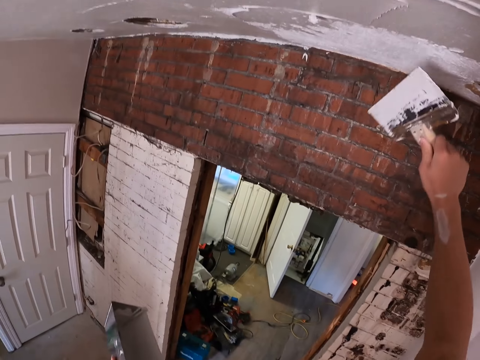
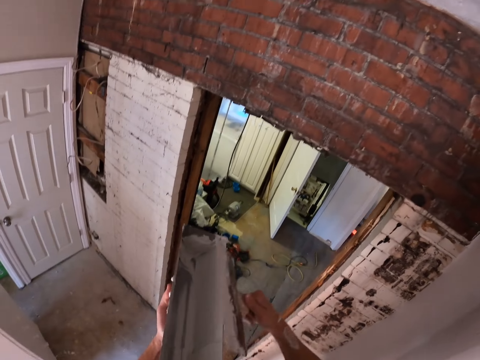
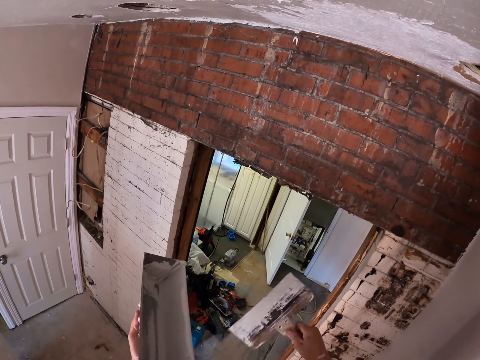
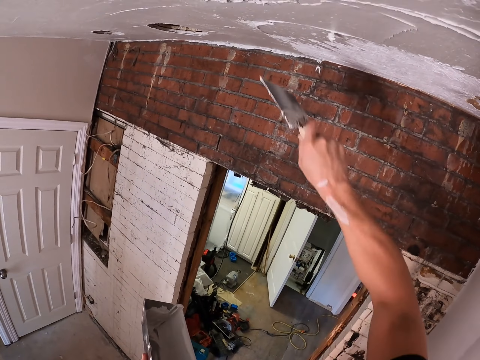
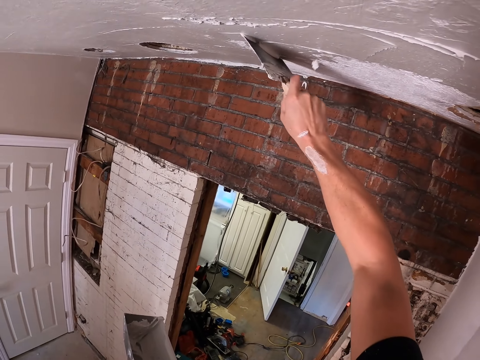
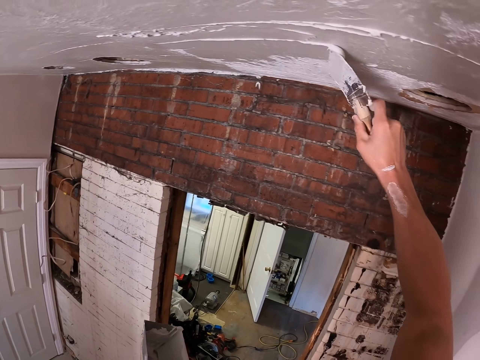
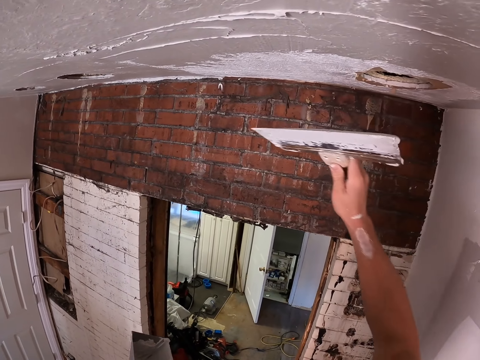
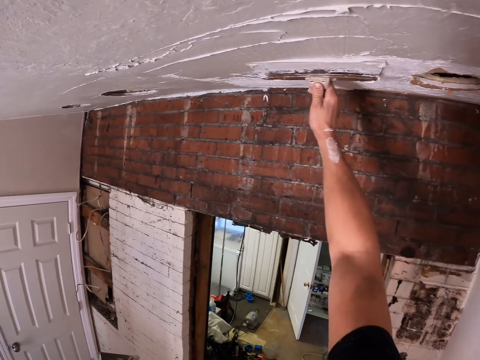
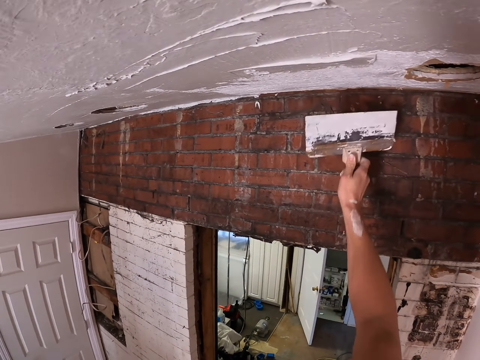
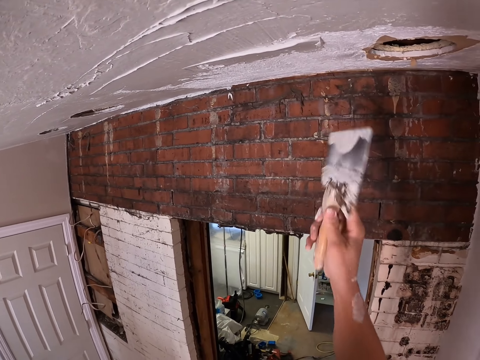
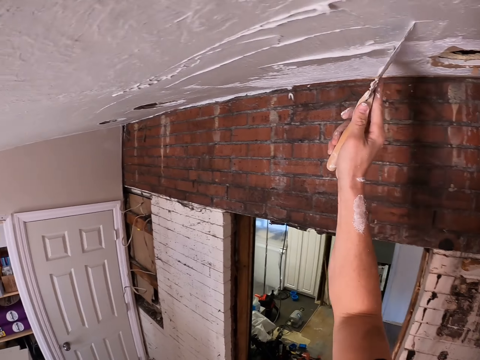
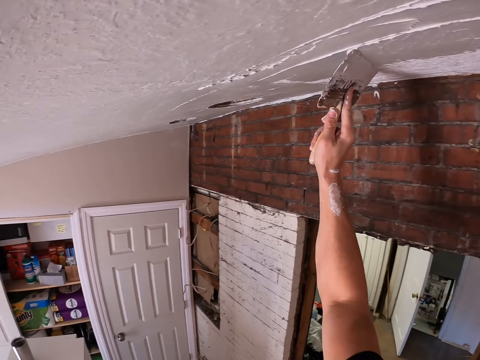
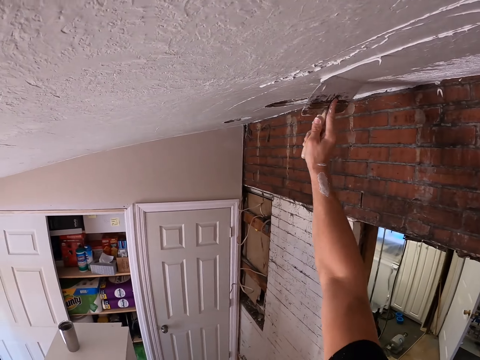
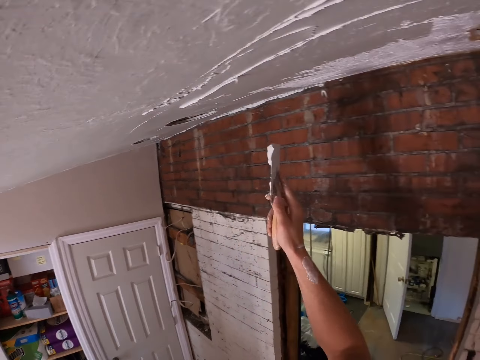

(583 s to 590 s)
The camera wearer wipes the scraper with the container. They plaster the ceiling with the scraper.

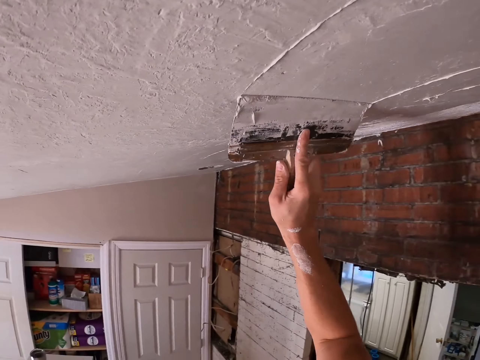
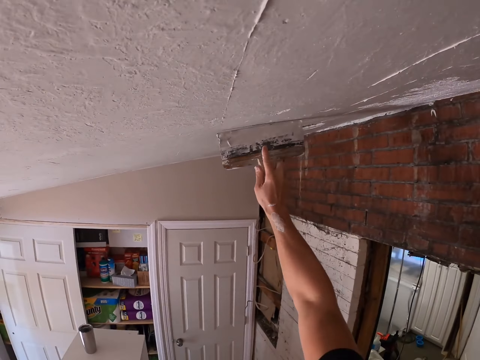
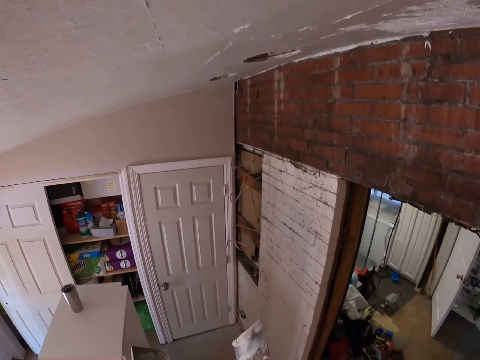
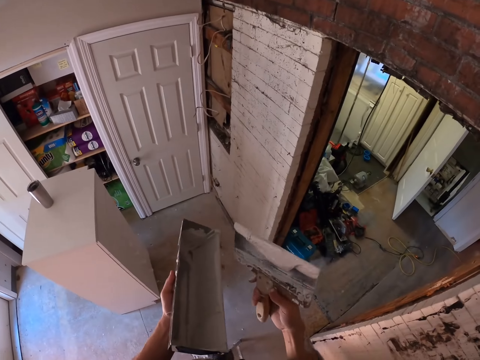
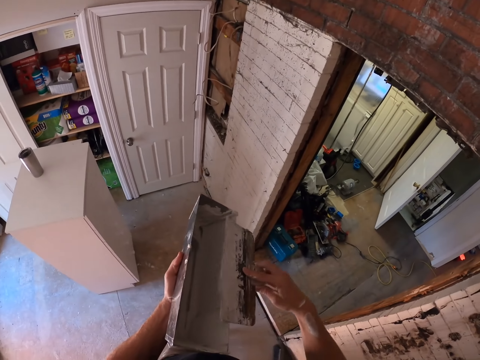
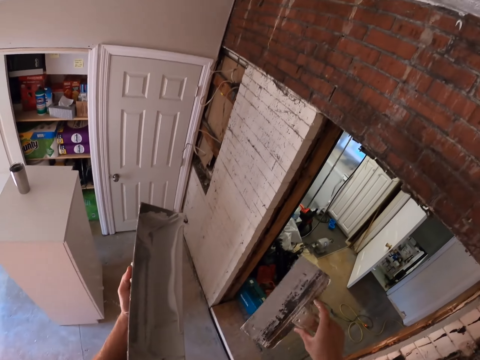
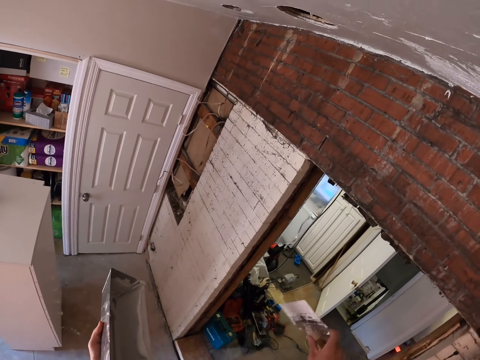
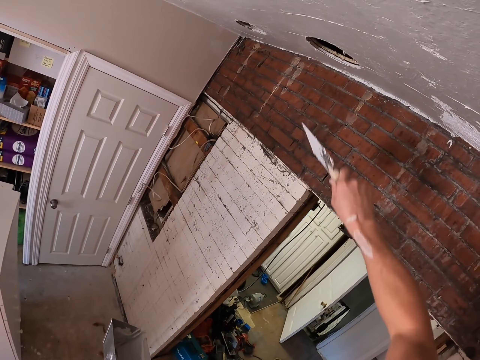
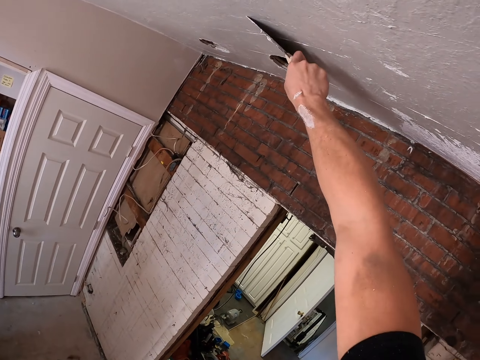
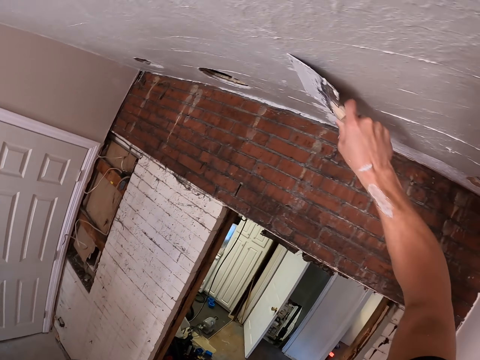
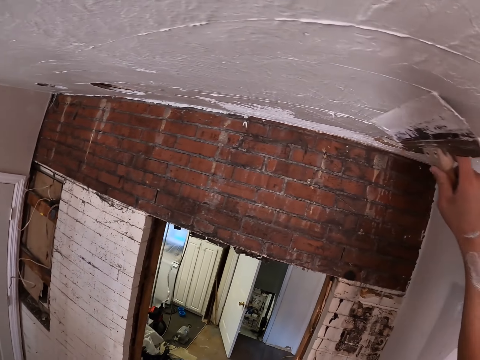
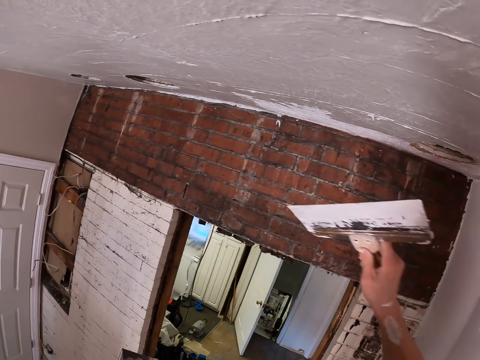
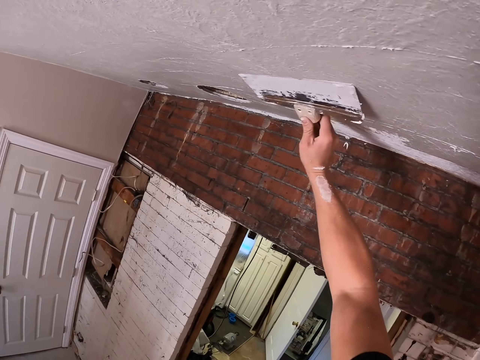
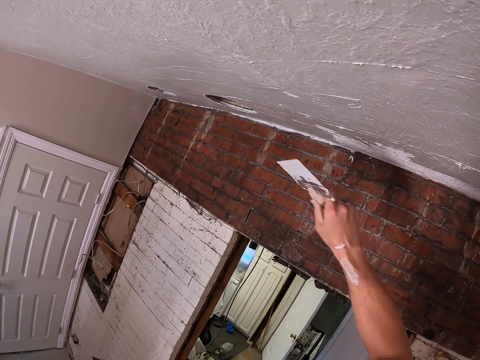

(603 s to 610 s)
The camera wearer wipes the scraper with the container. They wipe the scraper with the container again.

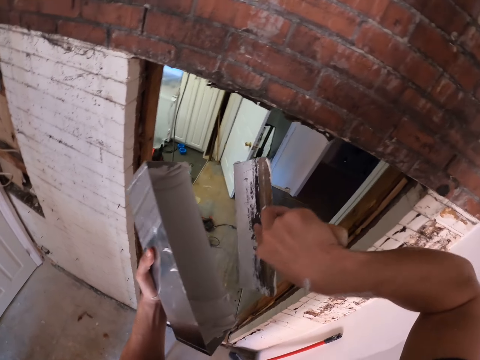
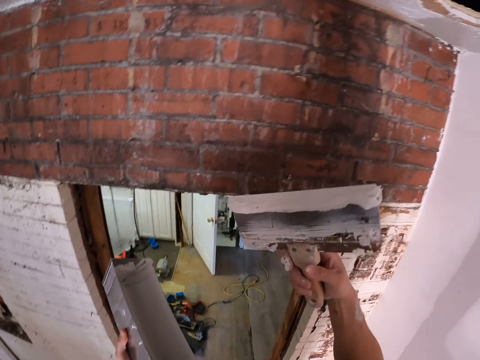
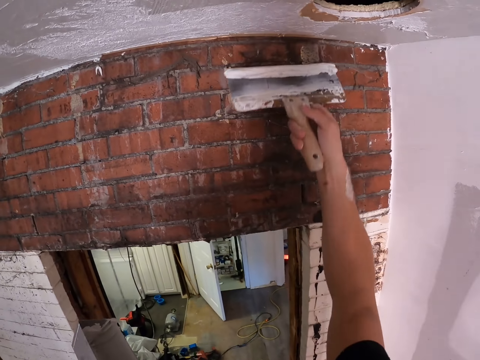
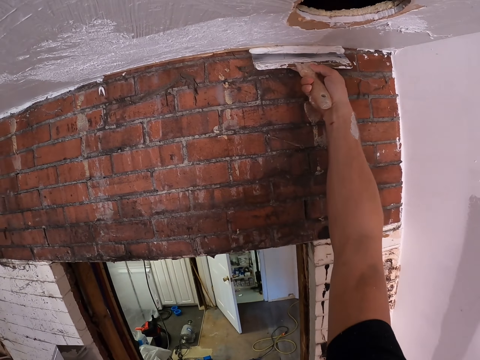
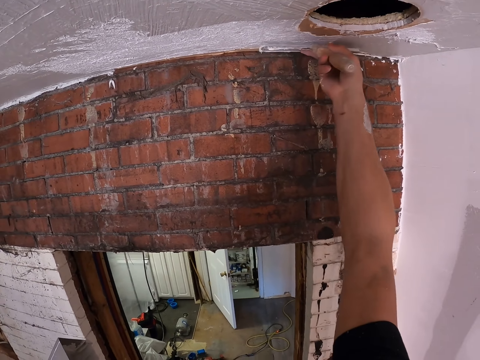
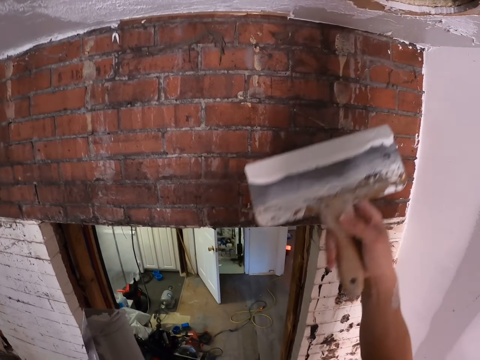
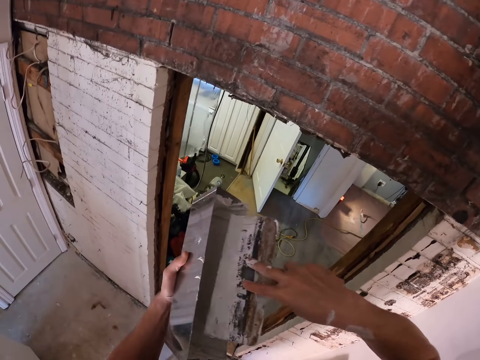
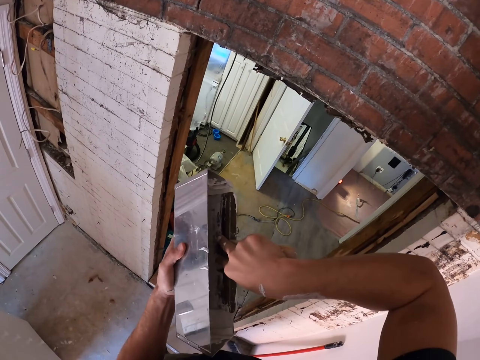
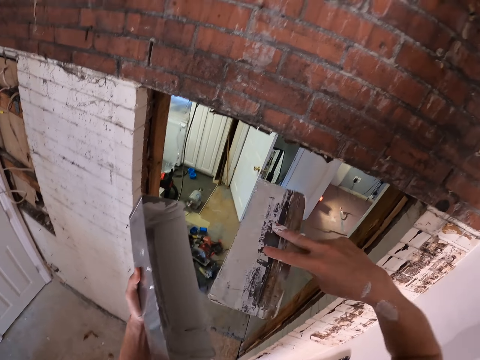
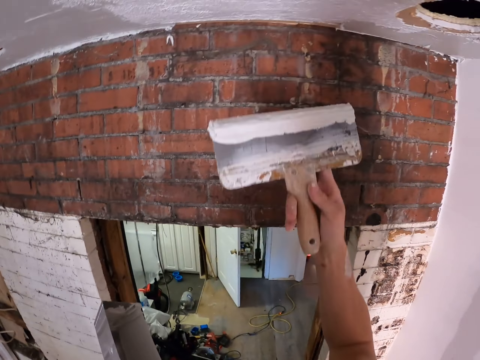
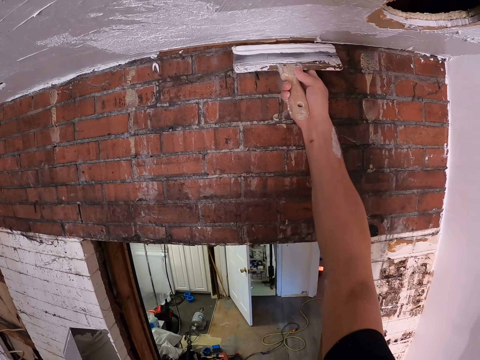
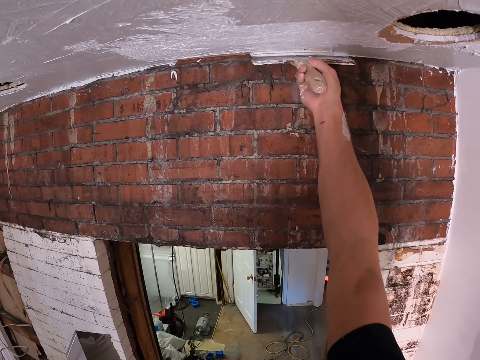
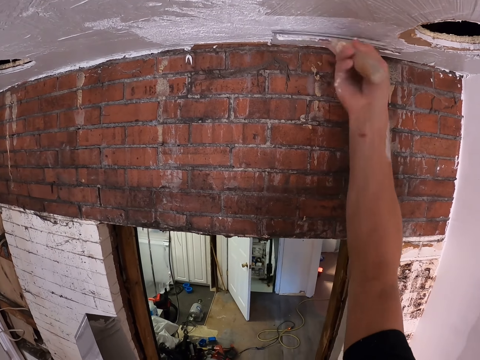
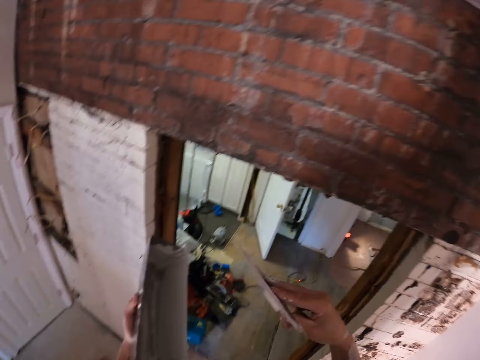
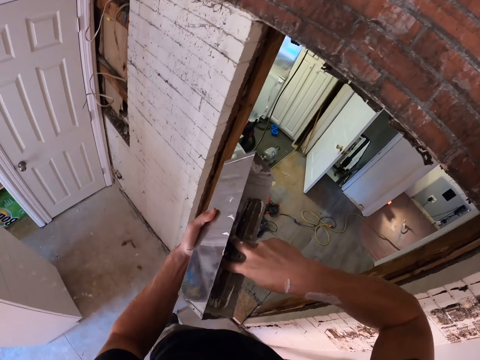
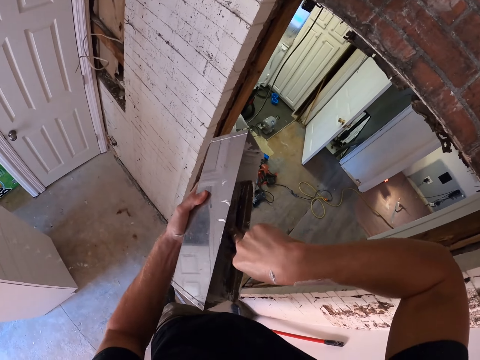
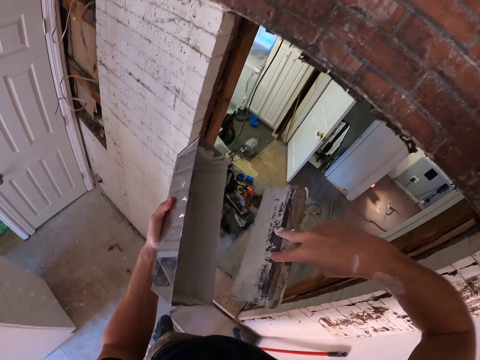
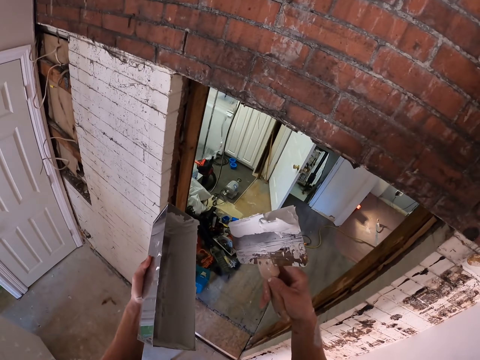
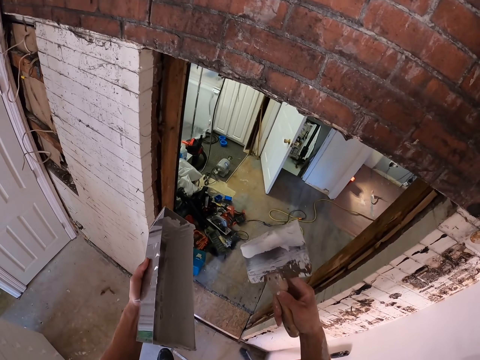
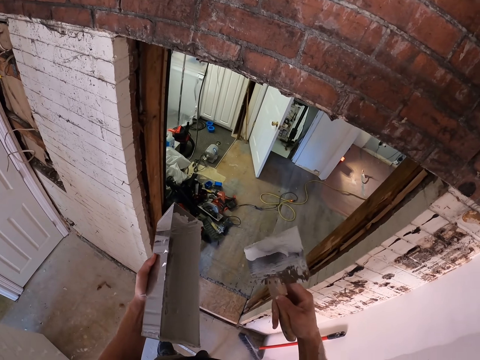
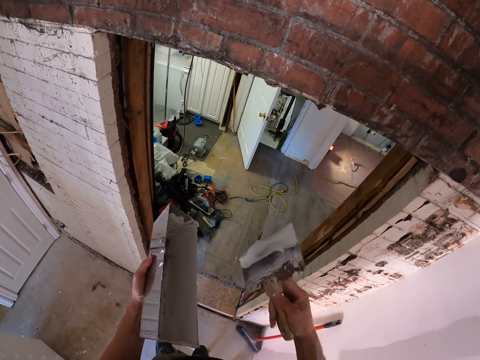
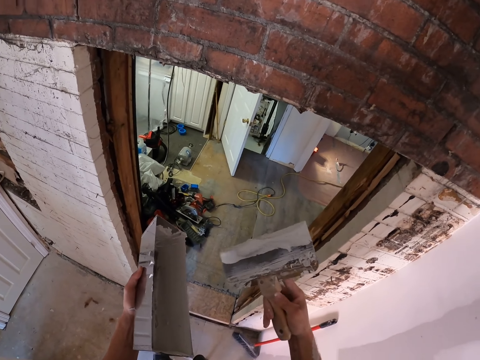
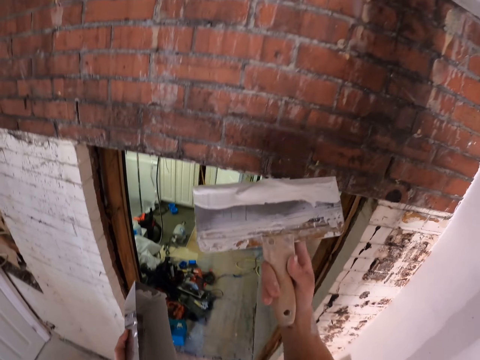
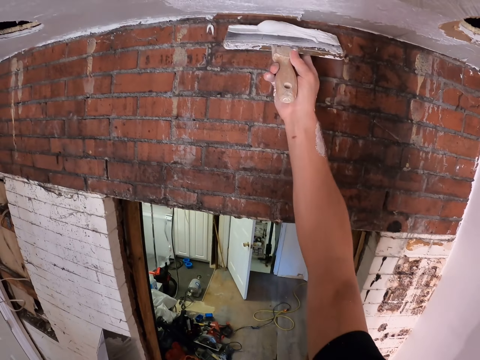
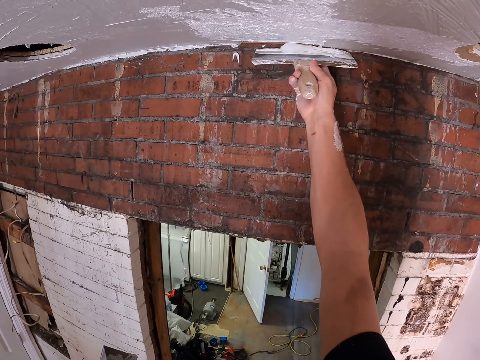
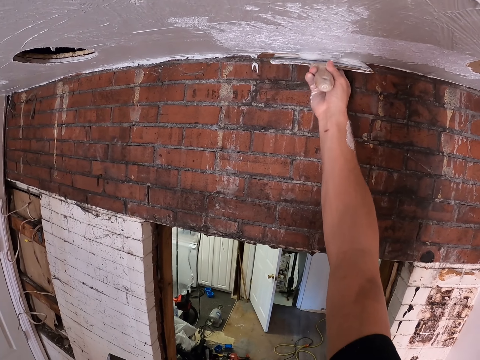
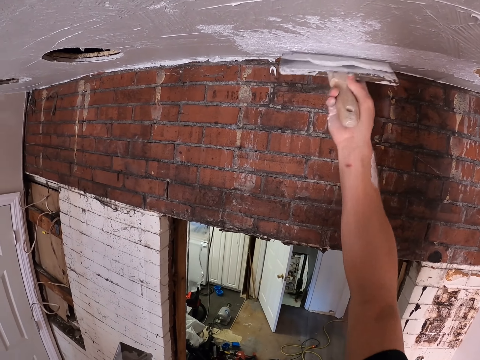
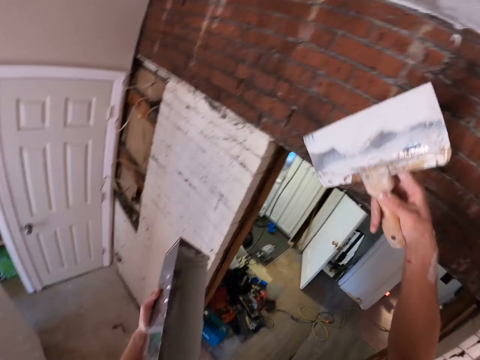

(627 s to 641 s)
The camera wearer plasters the ceiling with a scraper. They scoop the plaster from the container. They plaster the ceiling with the scraper. They scoop the plaster from the container. They shake the scraper. They plaster the ceiling with the scraper.
